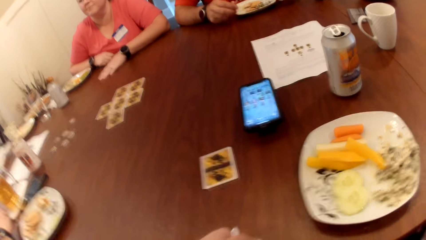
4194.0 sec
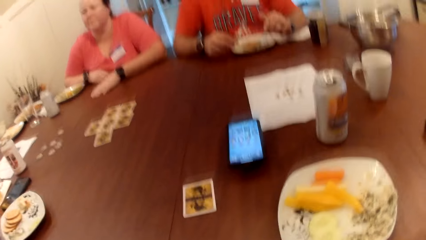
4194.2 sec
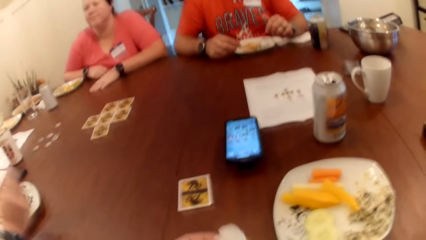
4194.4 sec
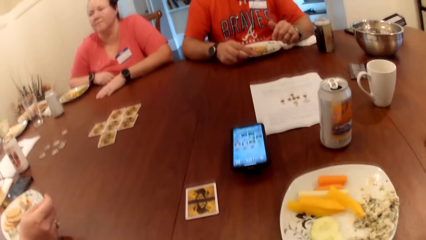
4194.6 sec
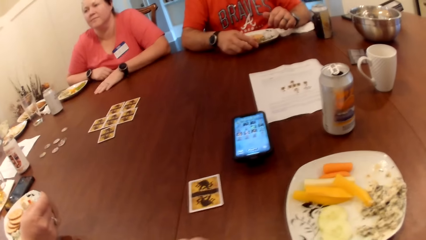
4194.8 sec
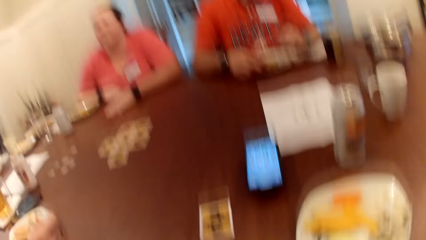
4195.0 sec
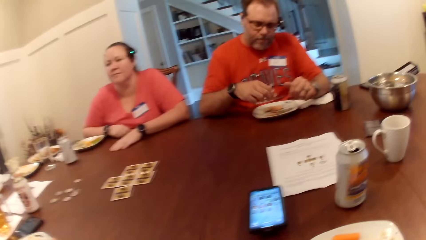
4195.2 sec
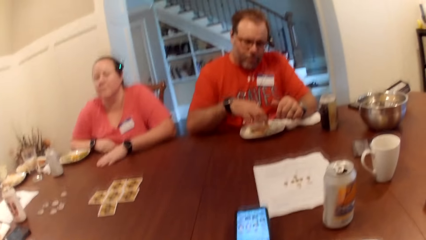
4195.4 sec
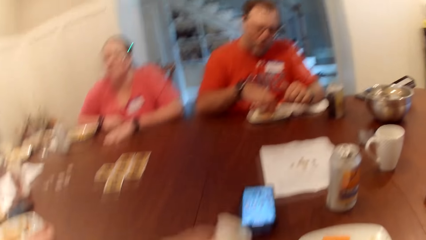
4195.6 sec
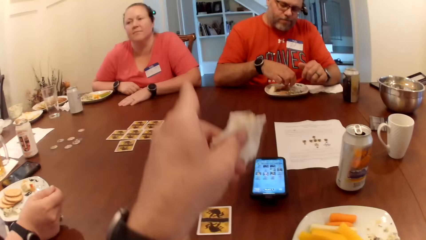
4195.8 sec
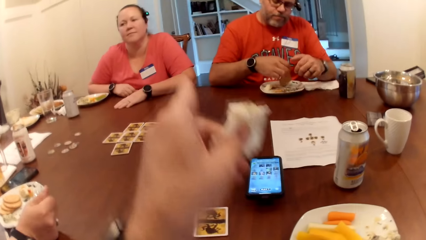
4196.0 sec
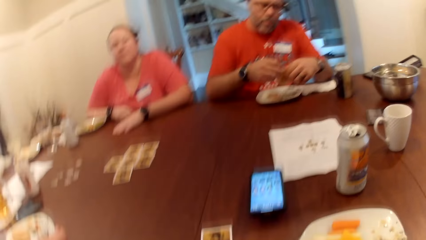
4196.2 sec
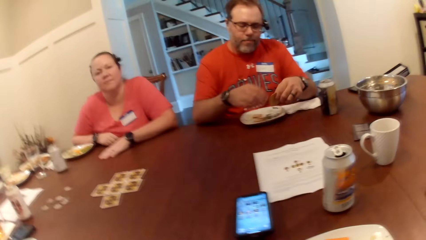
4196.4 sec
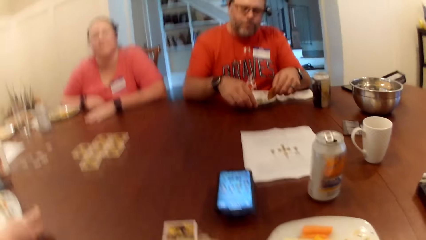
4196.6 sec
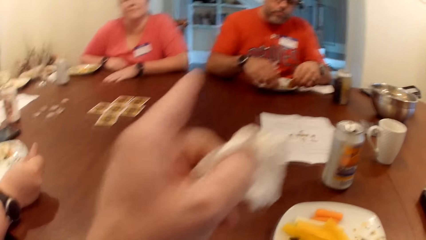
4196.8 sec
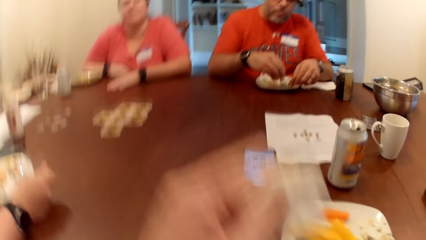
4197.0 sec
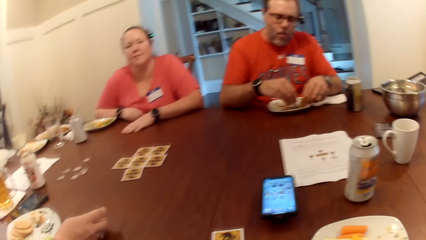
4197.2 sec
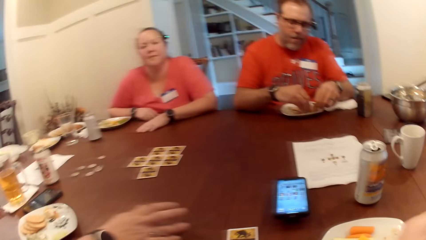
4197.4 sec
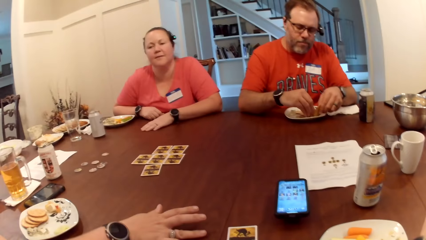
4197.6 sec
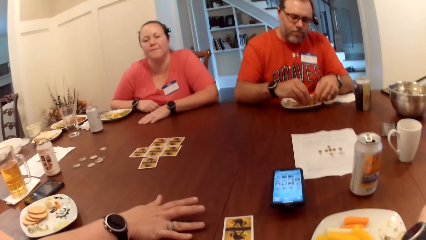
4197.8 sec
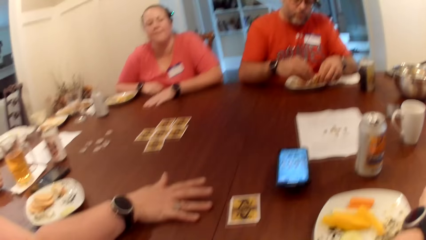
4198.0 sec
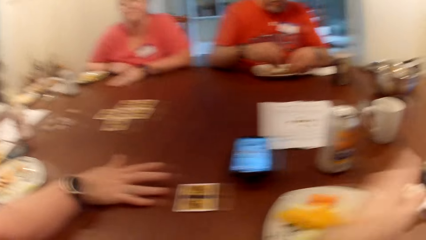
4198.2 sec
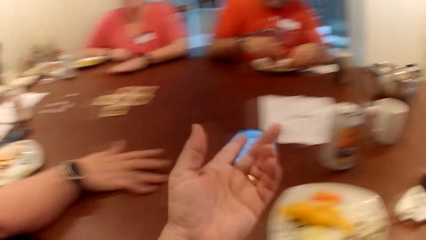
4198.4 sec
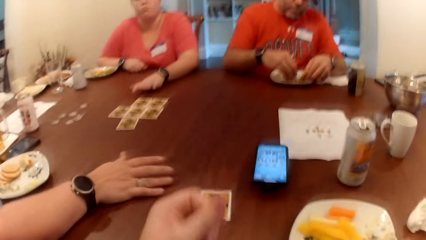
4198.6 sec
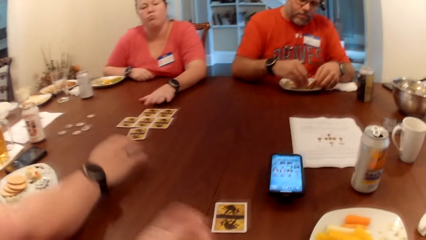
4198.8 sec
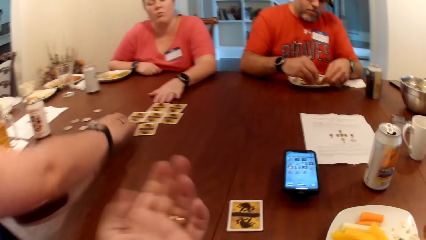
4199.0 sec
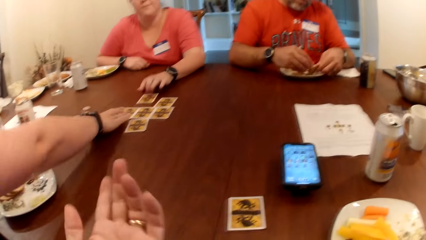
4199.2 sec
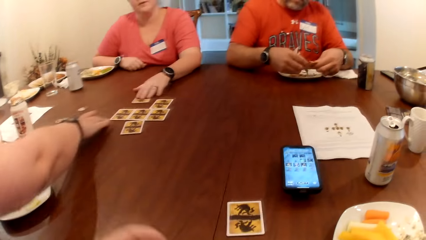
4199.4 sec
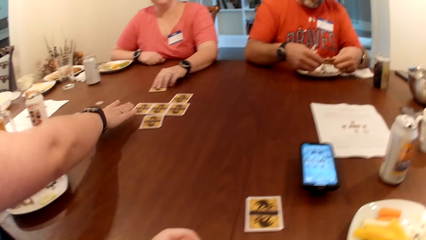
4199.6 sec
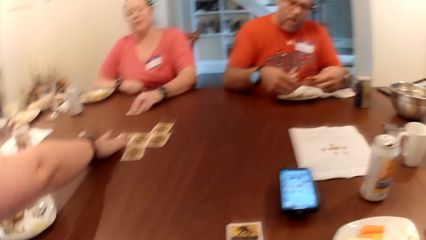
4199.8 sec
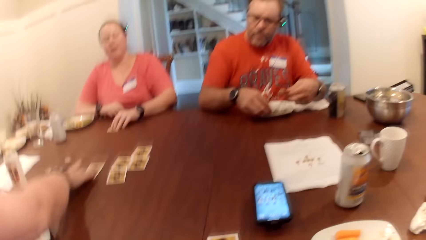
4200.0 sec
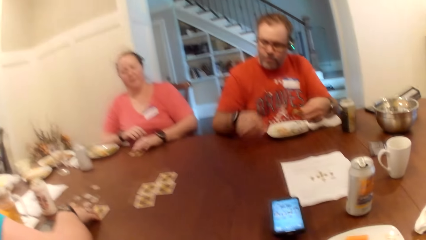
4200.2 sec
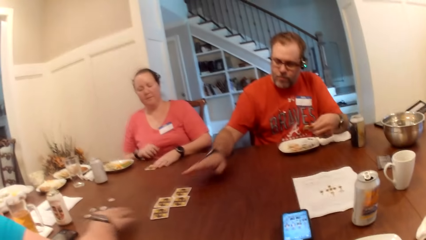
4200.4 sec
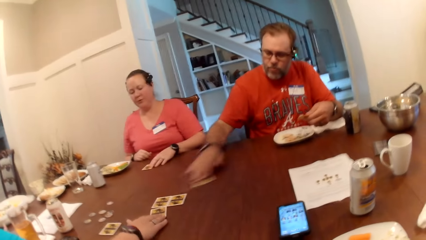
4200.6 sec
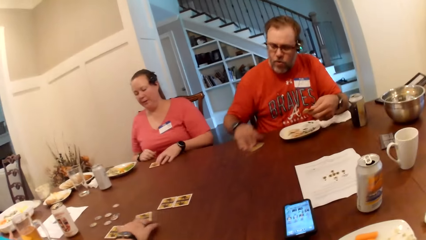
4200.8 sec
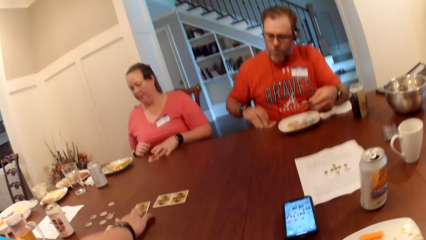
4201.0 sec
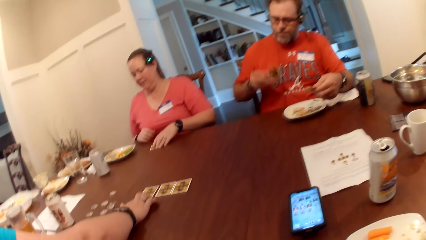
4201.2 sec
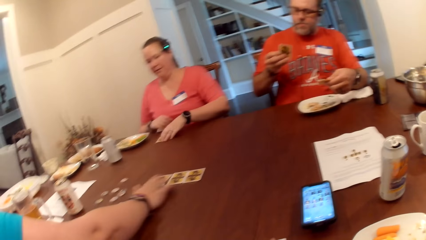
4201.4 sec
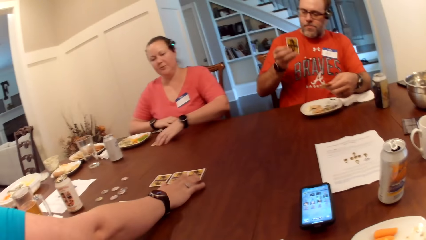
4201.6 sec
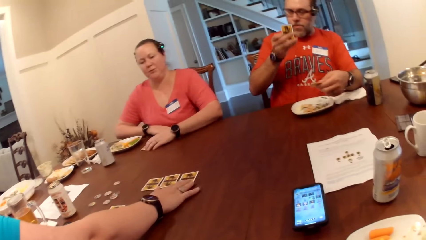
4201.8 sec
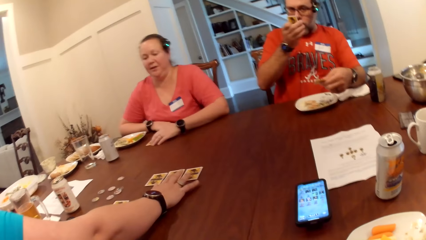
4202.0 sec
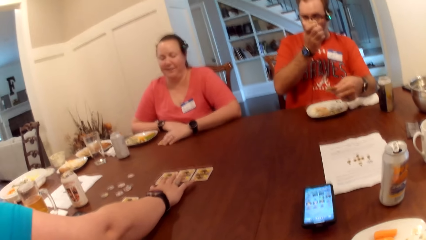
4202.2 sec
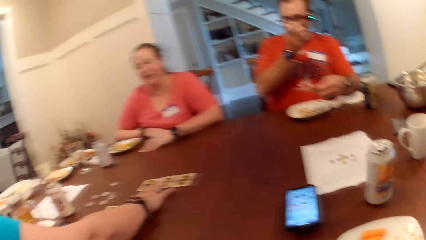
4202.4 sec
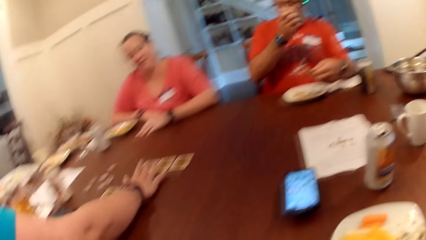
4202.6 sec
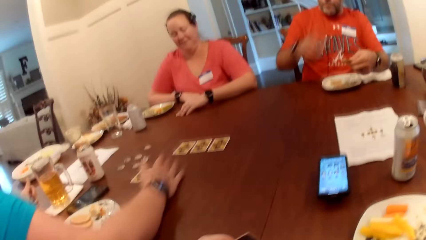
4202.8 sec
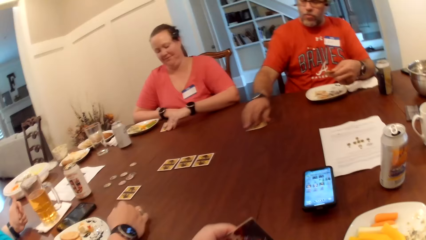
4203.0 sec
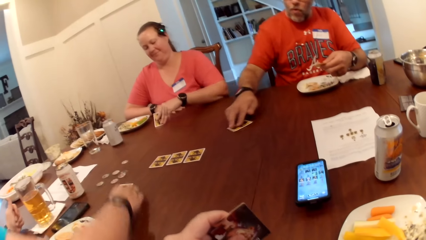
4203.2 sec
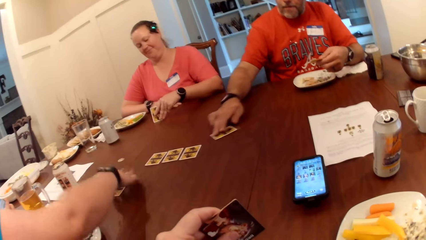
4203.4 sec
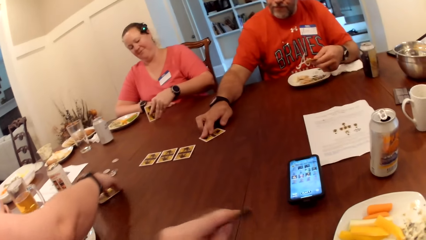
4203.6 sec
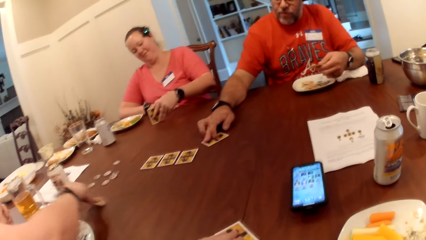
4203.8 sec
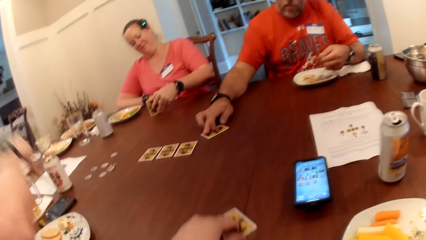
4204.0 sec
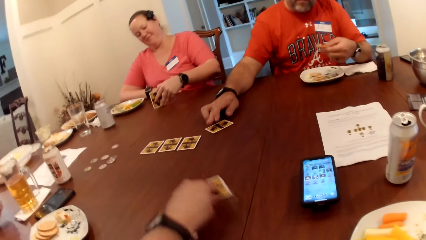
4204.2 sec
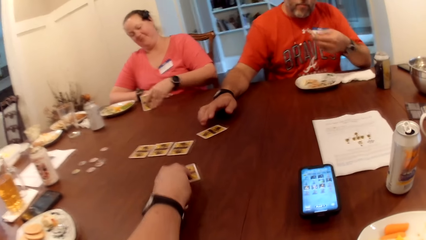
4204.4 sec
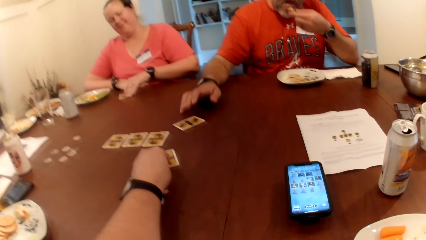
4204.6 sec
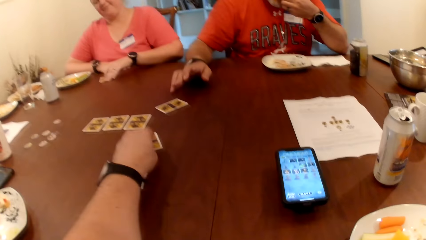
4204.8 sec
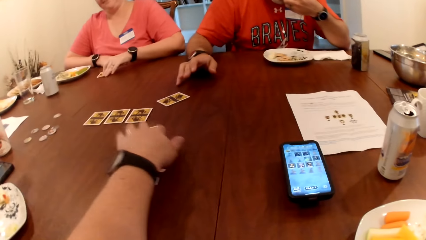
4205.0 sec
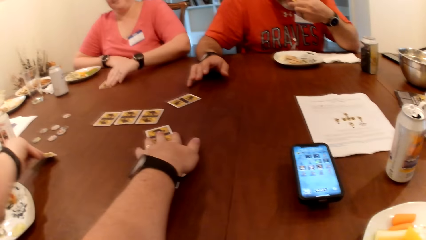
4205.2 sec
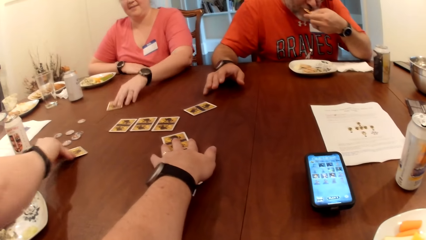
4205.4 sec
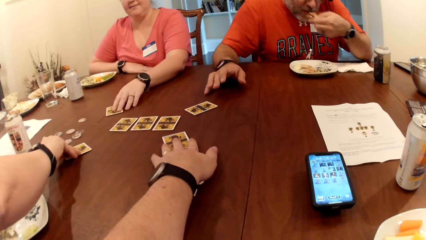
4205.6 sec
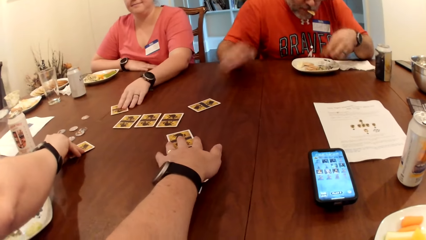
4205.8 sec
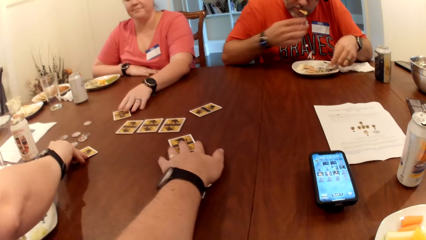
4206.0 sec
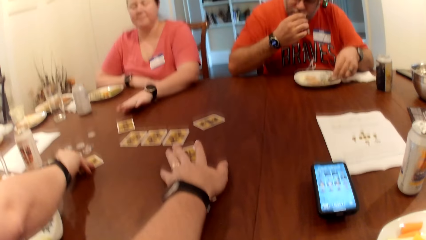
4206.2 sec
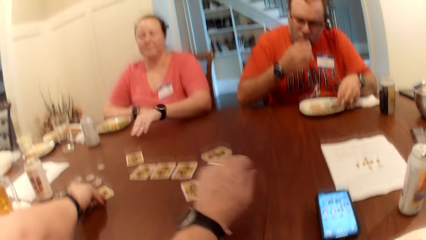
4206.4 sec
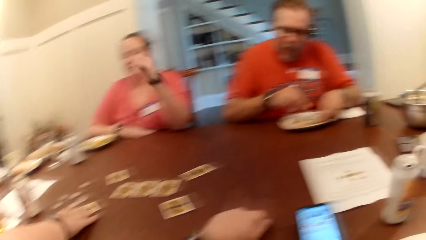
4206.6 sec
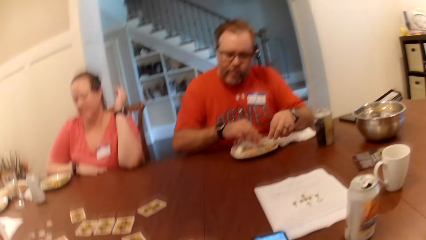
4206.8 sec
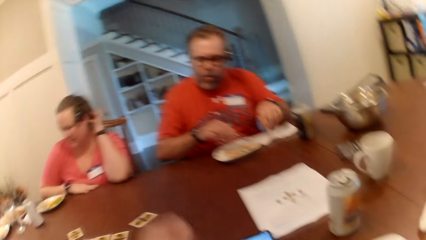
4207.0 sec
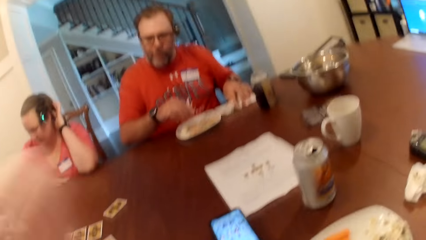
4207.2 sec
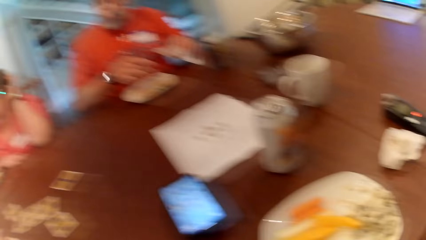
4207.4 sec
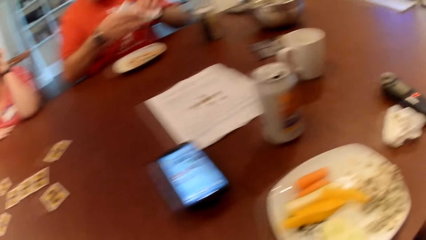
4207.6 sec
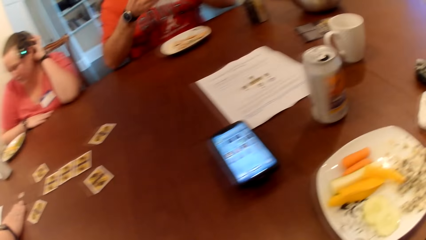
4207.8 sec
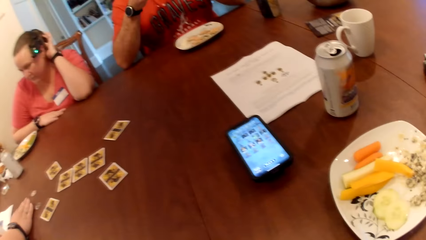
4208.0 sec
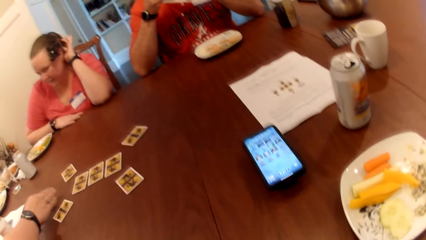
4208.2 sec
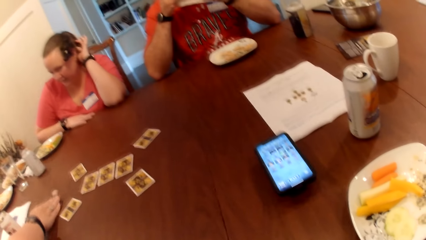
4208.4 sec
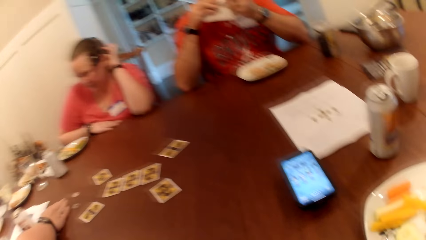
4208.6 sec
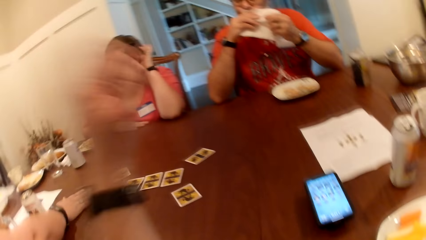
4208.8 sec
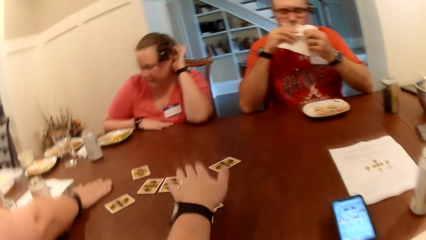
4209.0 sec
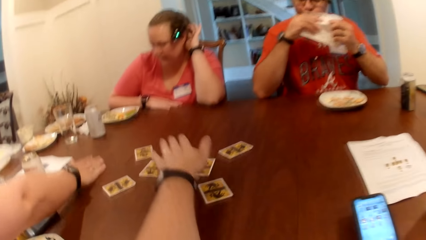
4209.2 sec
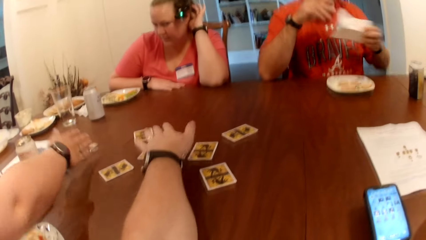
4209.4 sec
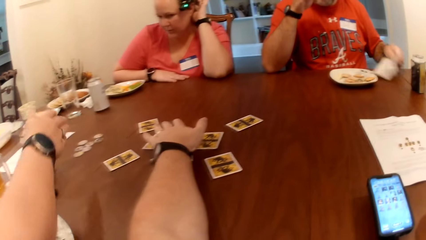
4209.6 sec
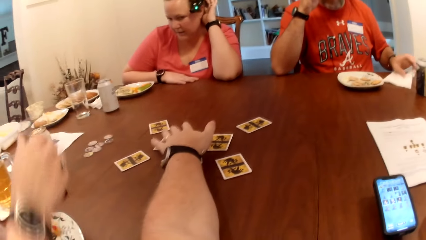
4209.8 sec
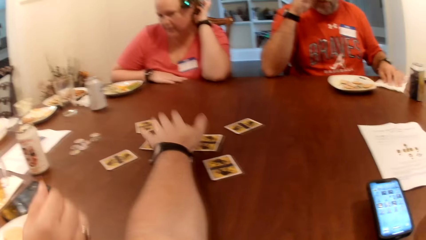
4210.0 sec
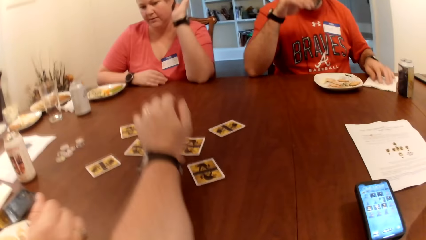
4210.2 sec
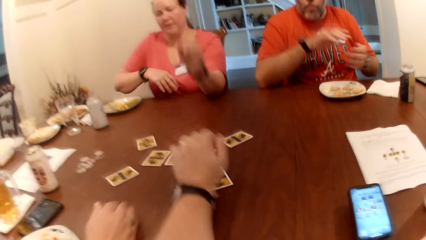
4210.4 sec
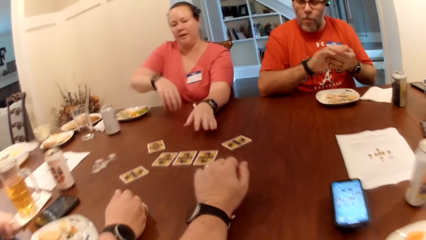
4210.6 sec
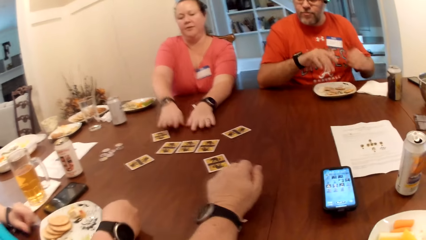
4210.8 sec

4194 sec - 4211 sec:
The man picks biscuits from the plate with his right hand. The camera wearer drops the tissue on the table with his left hand. The woman picks a card on the table with her left hand. Another woman picks a card on the table with her right hand. The man picks a card on the table with his right hand. The other woman drags the card on the table with her right hand. The man drops the card on the table with his right hand. The camera wearer drops the card on the table with his left hand. He plays a card game. The man eats the biscuit with his left hand. The other woman drops the card on the table with her right hand. The man picks a tissue from the table with his left hand, cleans his mouth with the tissue on both hands, and drops the tissue on the table with his left hand.
